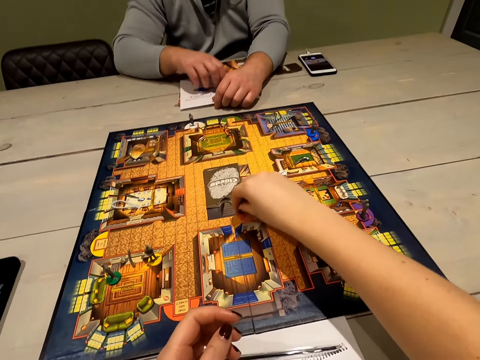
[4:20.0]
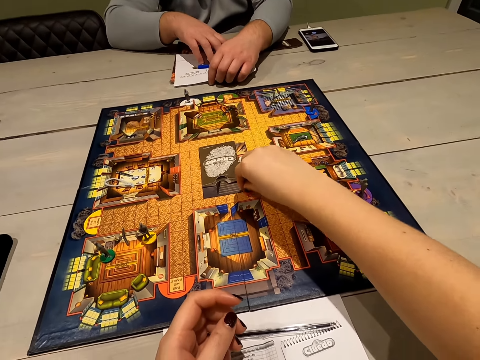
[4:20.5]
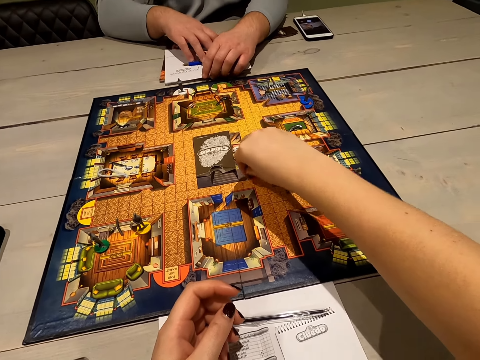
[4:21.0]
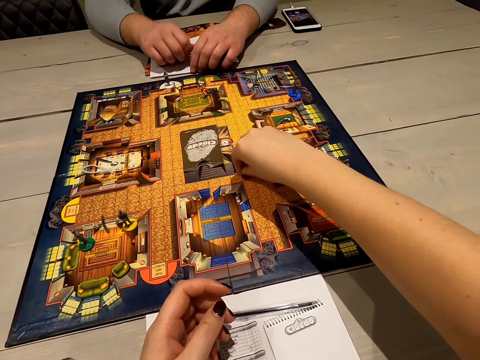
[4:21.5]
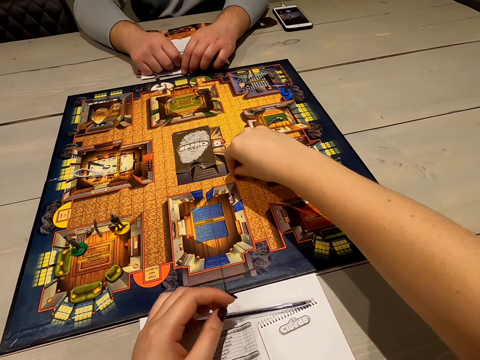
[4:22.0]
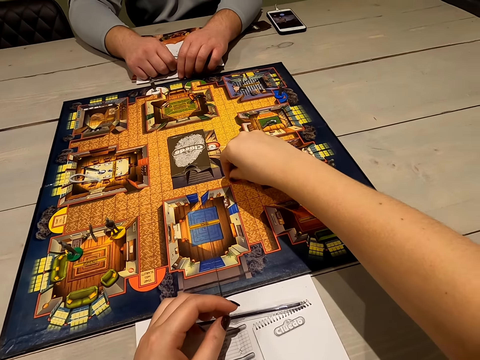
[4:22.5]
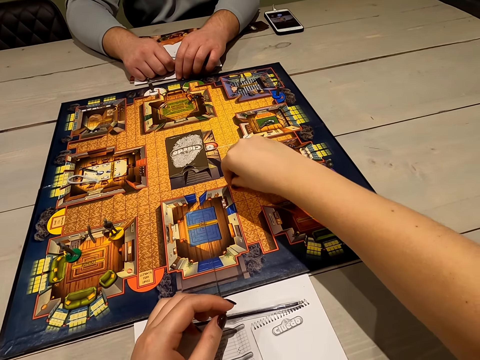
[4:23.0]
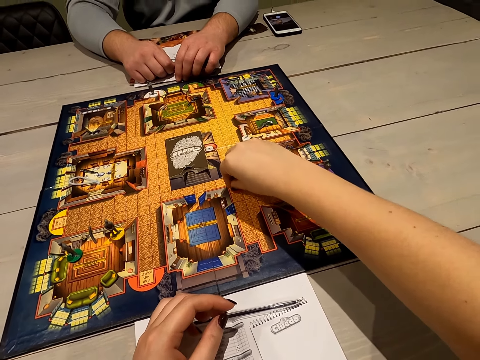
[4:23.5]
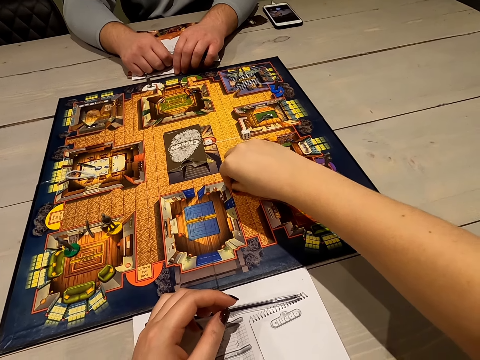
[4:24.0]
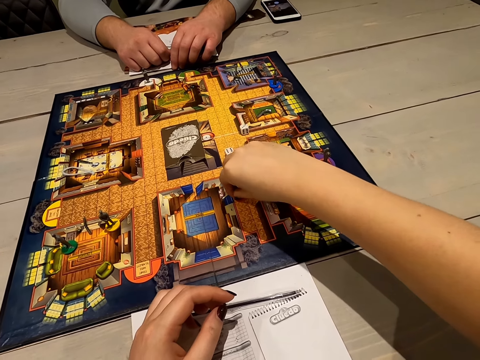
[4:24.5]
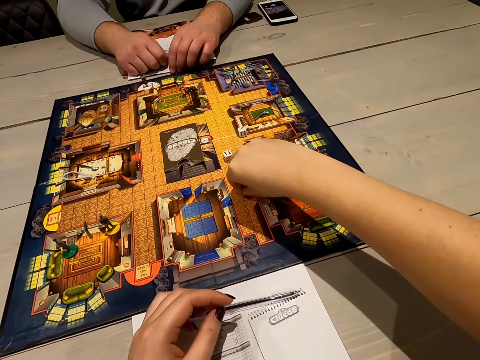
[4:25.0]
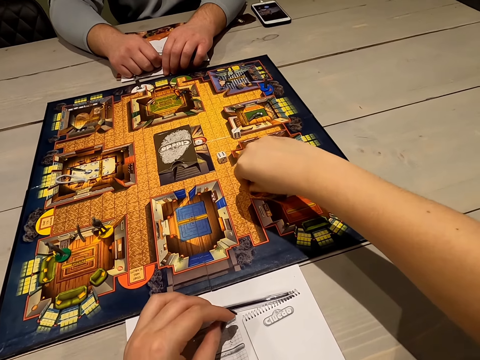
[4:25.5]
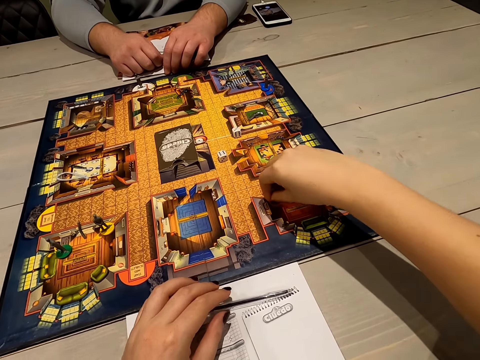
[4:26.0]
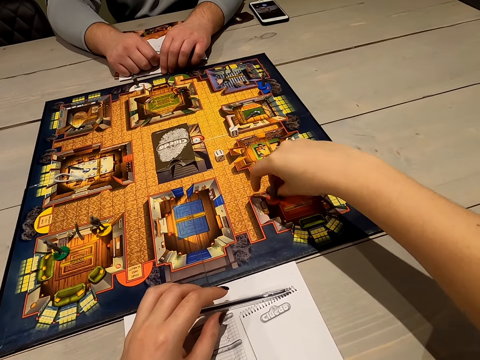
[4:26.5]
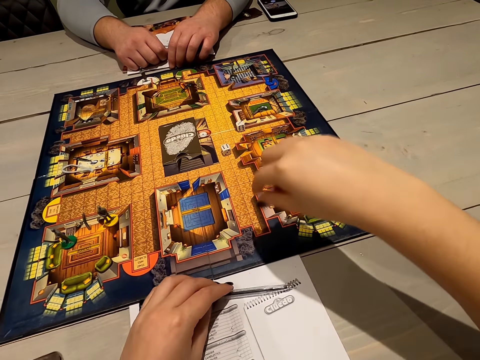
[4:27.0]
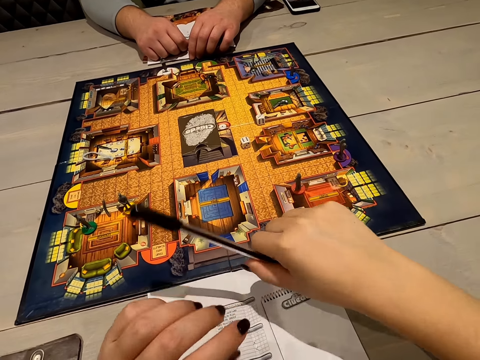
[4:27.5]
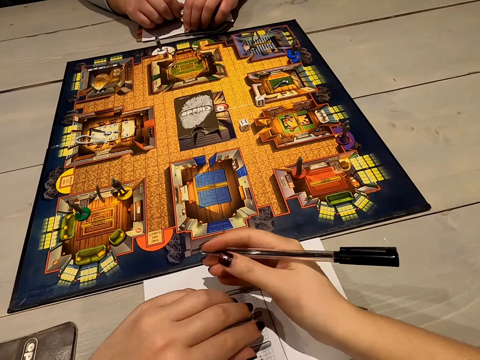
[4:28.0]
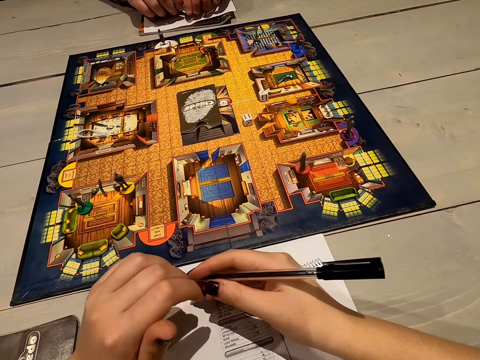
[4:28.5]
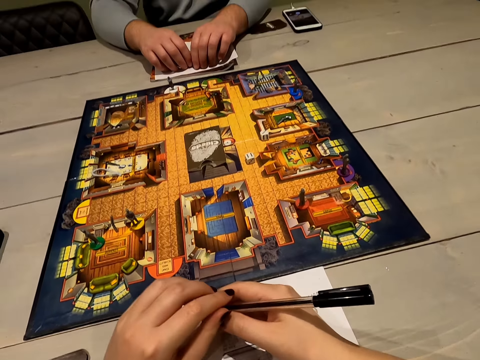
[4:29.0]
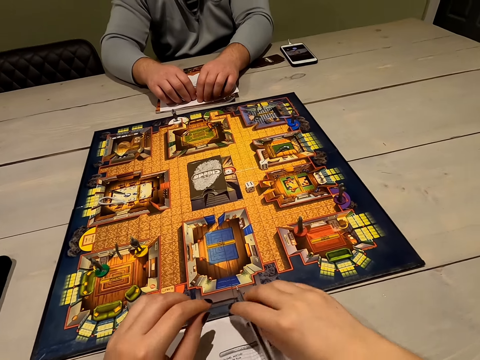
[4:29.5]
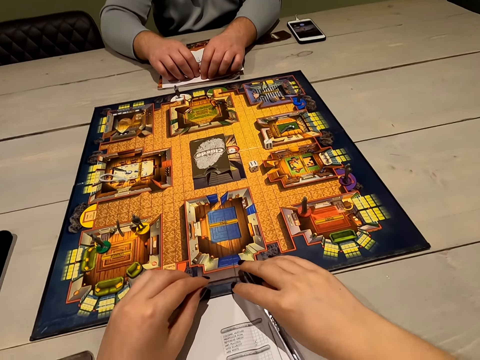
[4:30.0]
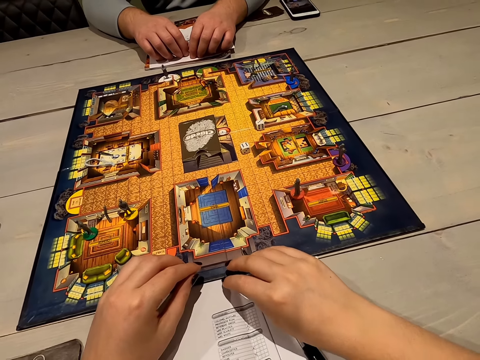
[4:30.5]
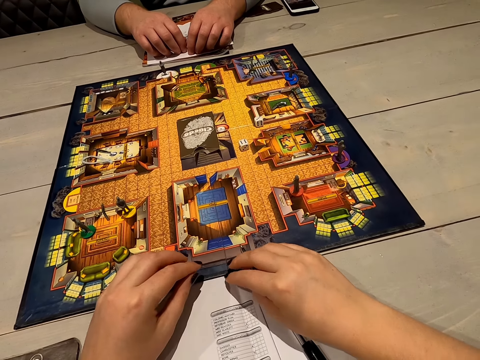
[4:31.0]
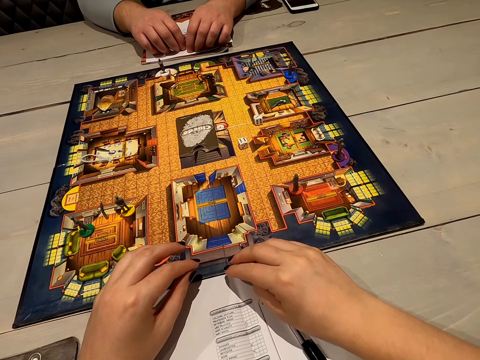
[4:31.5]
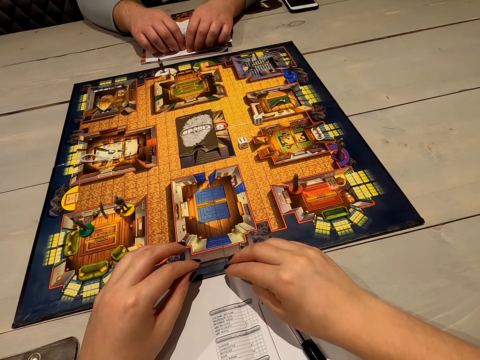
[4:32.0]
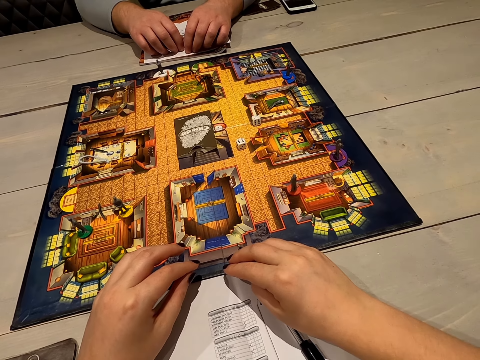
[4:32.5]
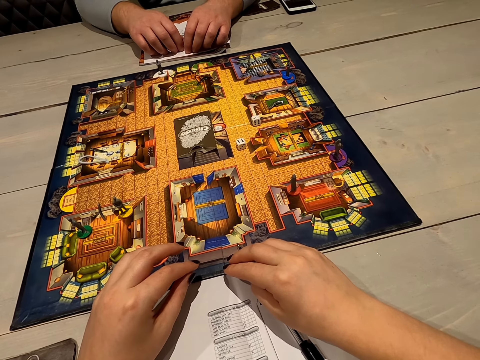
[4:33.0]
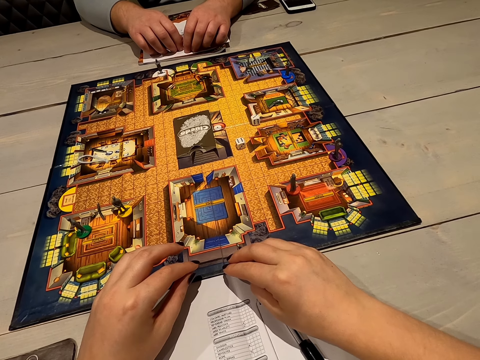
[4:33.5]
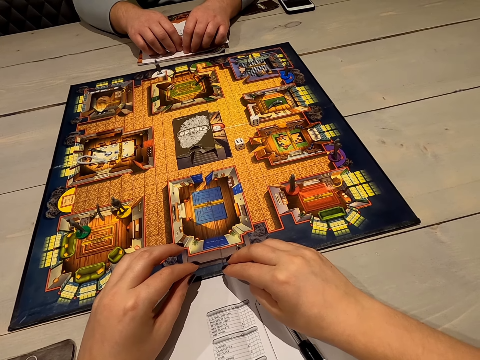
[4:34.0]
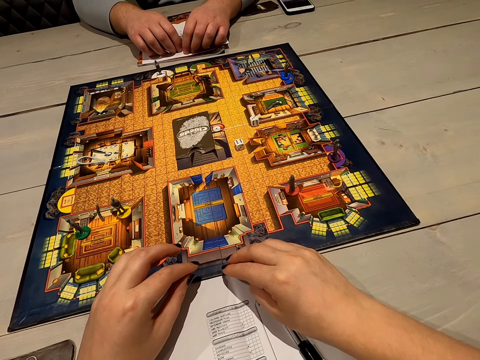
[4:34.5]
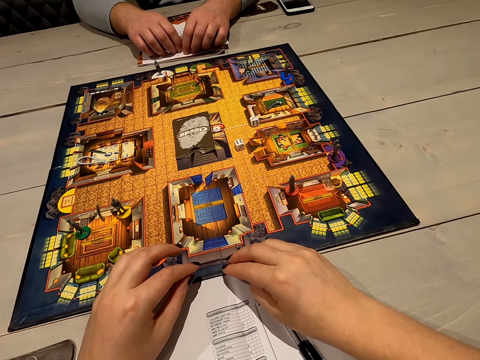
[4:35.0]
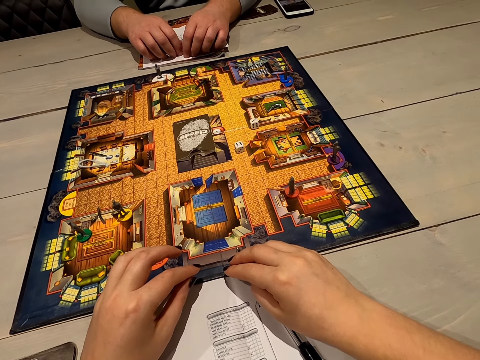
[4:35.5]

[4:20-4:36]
The camera wearer moves a pawn. They hold a pen. They look at the gameboard.

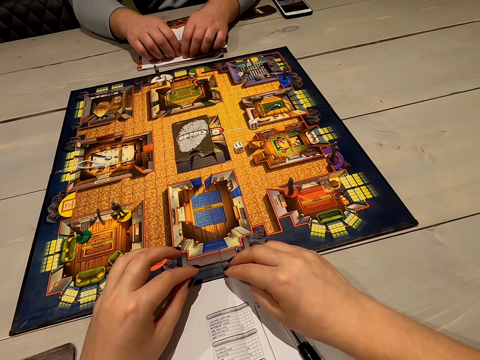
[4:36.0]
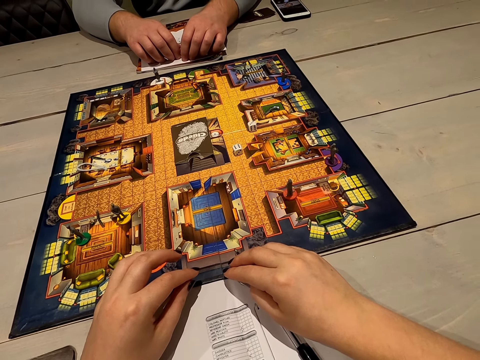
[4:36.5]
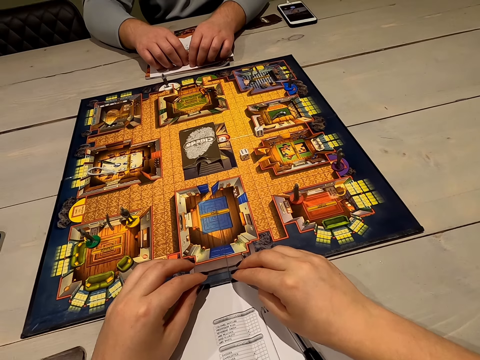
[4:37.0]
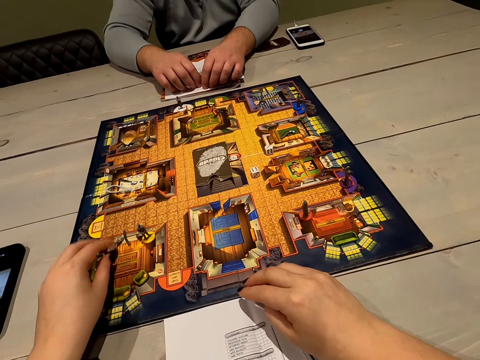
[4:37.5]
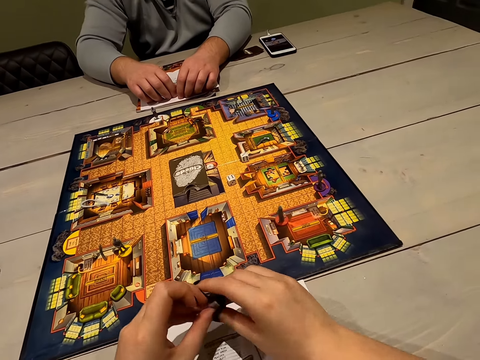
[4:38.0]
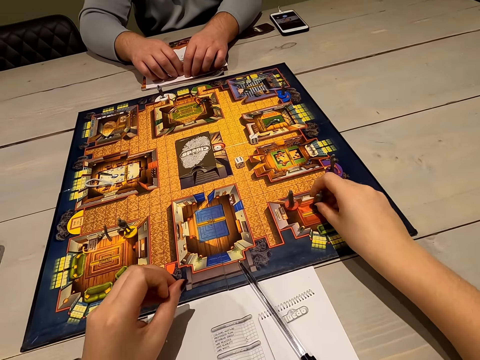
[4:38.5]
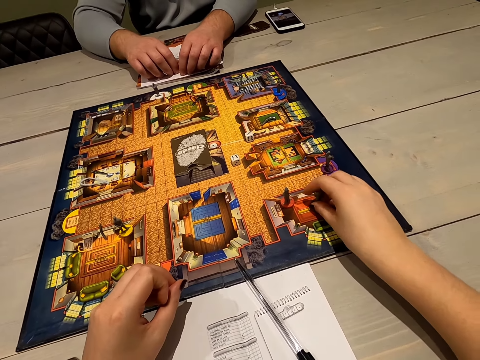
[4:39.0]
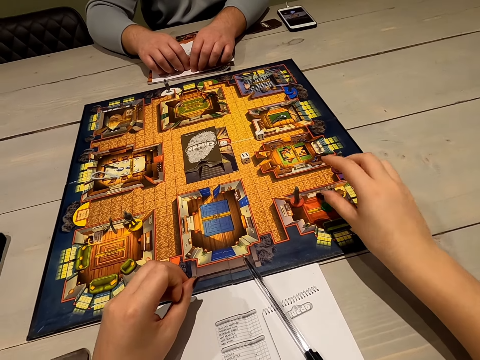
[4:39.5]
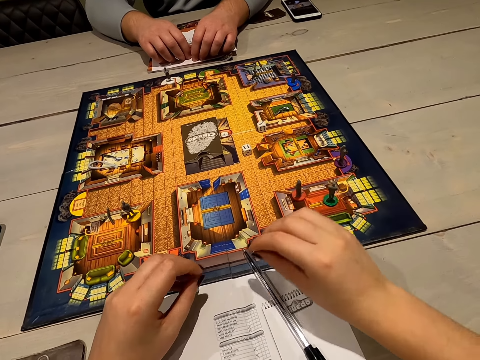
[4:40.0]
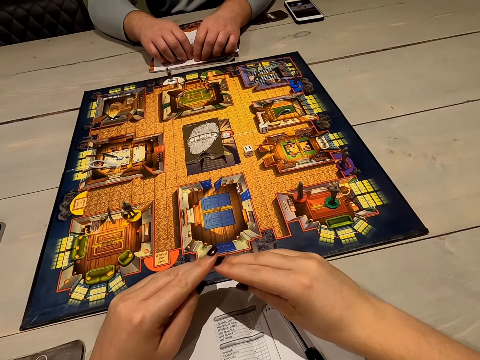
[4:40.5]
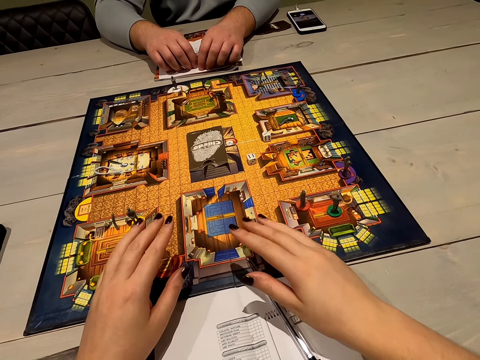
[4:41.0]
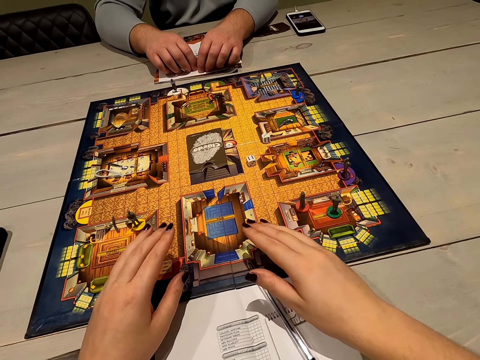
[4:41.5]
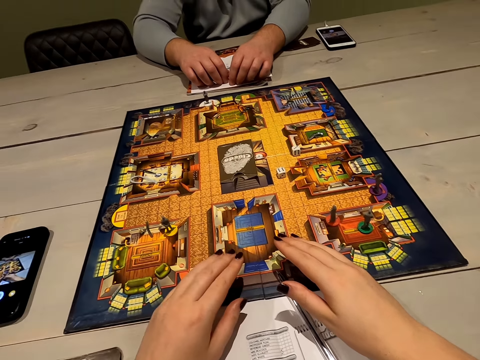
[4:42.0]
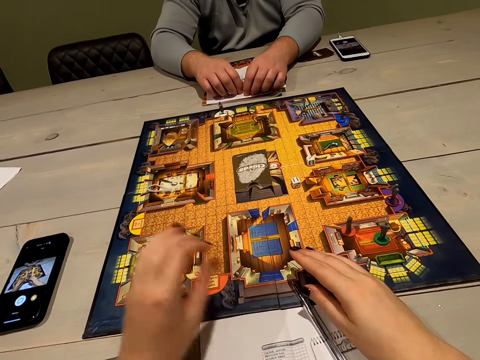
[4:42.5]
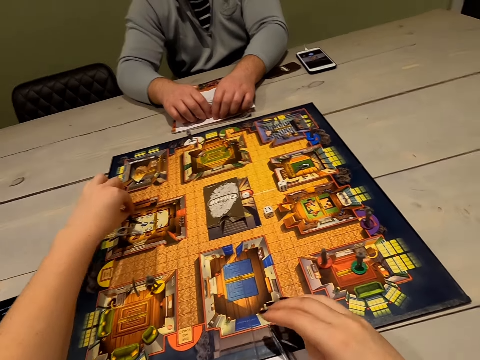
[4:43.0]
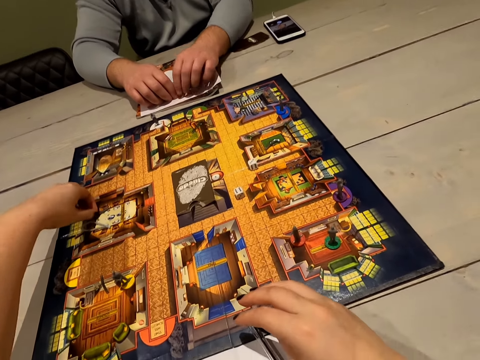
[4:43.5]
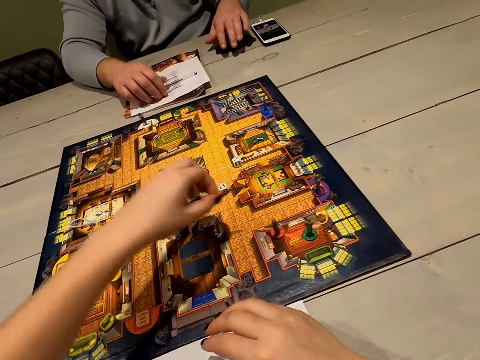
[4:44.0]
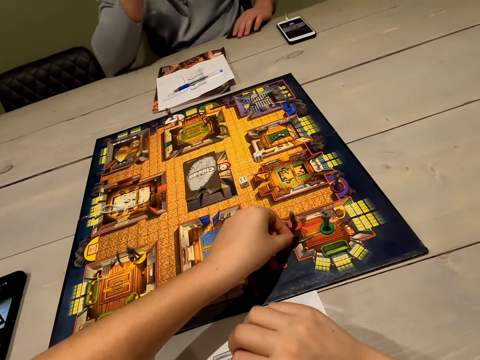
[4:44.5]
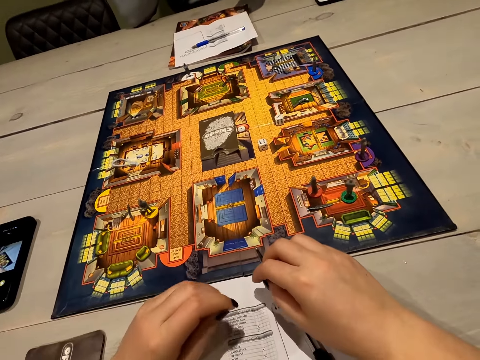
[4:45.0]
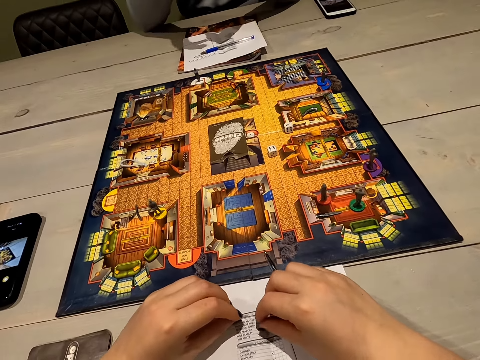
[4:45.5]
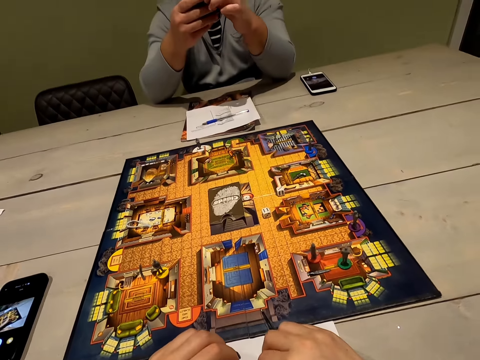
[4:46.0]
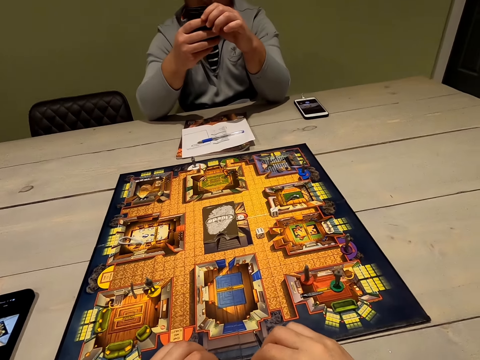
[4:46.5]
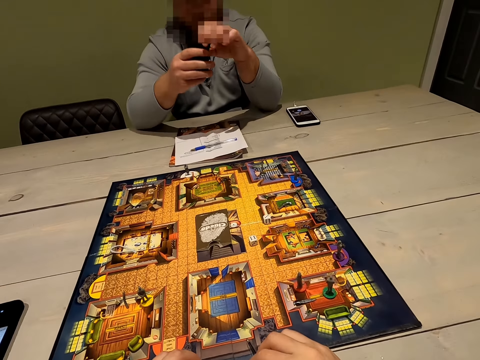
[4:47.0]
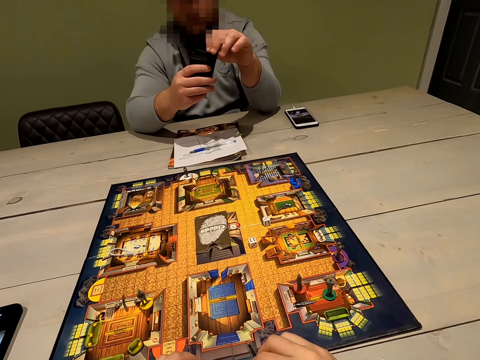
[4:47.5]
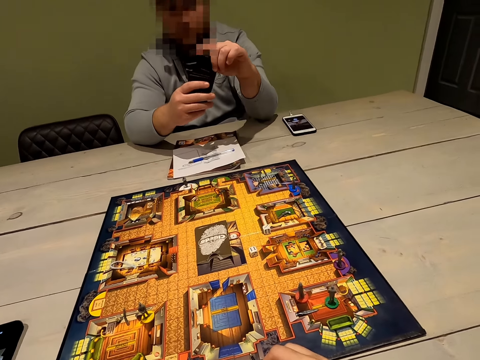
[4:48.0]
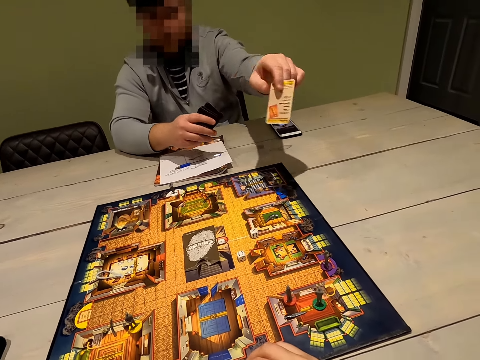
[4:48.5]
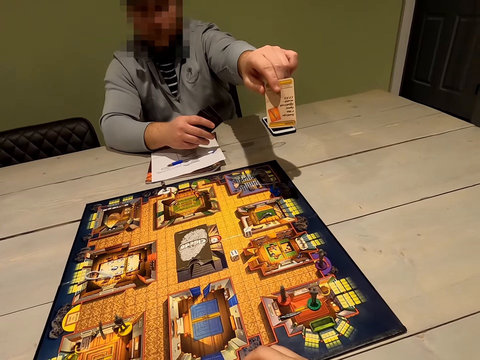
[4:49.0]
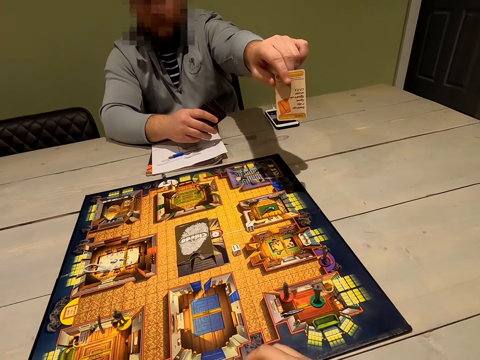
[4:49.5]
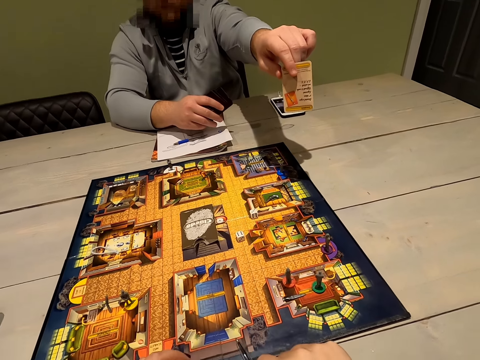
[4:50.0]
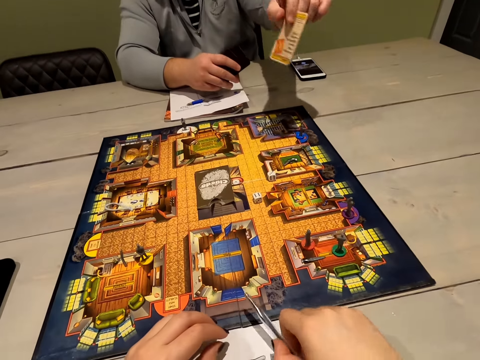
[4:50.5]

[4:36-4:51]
The camera wearer moves a chessman. A man picks up a card. The camera wearer interacts with a person. They look at another person. They look at the card with the other person.
